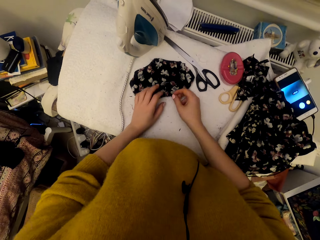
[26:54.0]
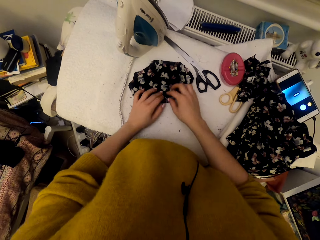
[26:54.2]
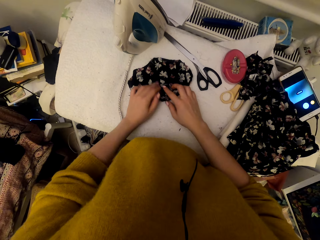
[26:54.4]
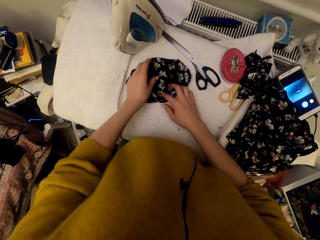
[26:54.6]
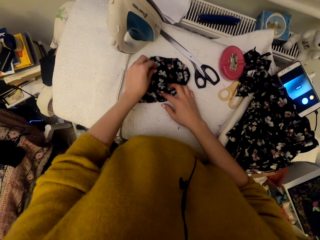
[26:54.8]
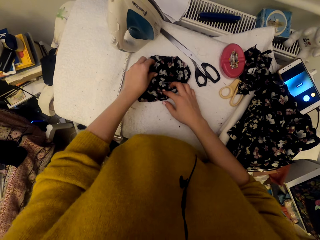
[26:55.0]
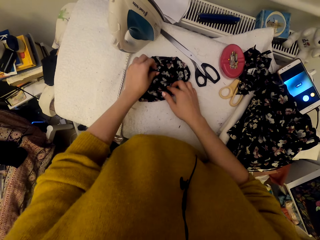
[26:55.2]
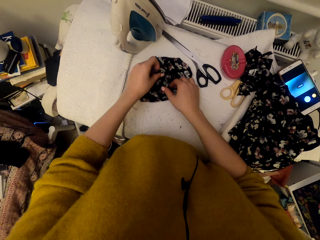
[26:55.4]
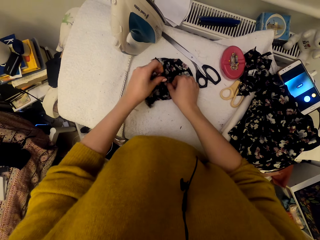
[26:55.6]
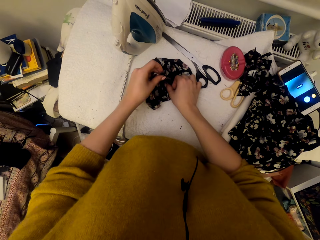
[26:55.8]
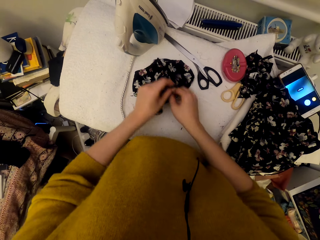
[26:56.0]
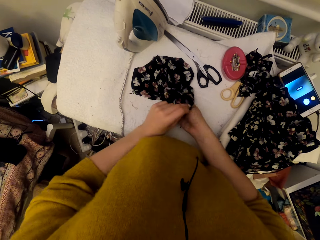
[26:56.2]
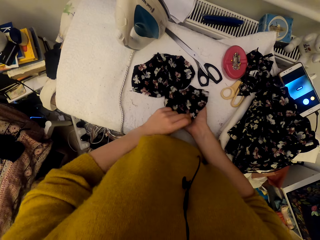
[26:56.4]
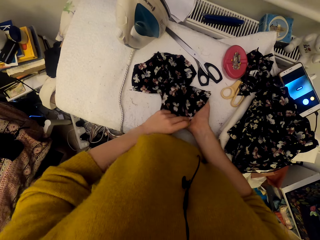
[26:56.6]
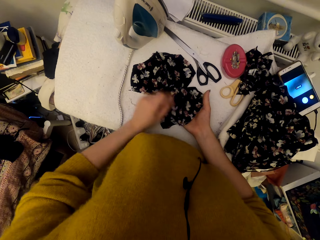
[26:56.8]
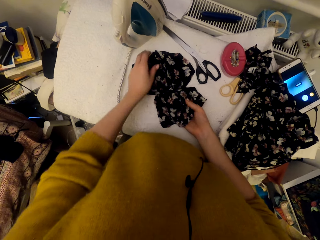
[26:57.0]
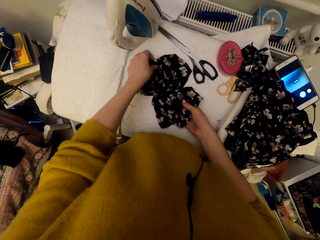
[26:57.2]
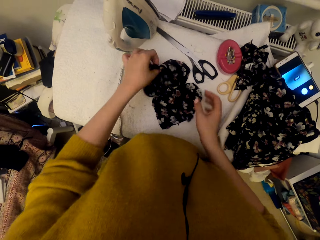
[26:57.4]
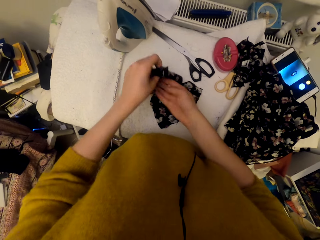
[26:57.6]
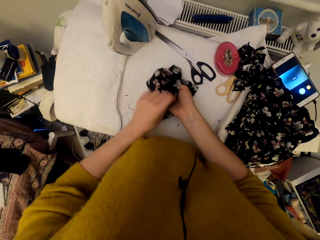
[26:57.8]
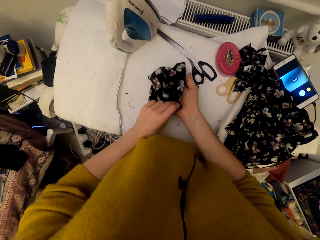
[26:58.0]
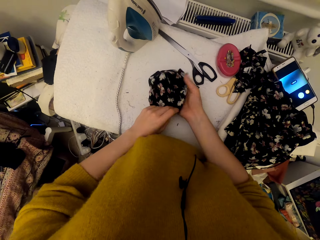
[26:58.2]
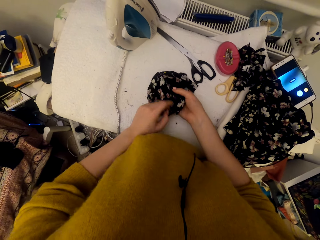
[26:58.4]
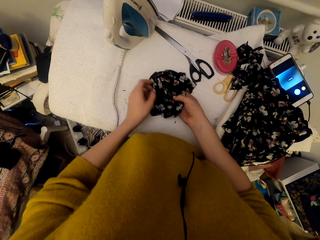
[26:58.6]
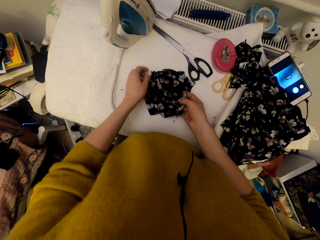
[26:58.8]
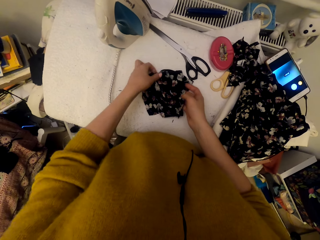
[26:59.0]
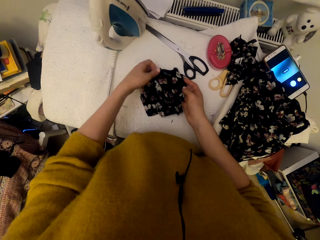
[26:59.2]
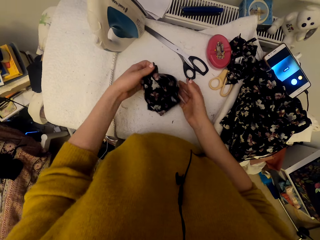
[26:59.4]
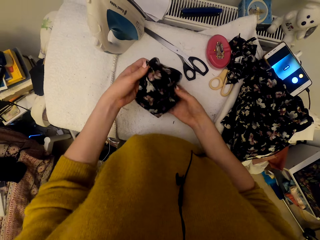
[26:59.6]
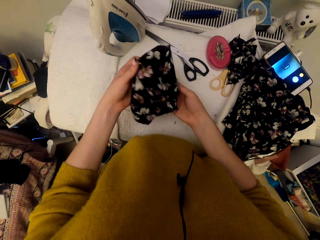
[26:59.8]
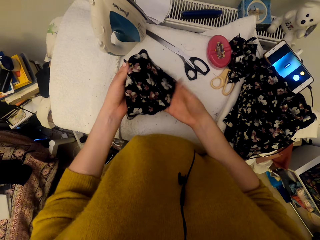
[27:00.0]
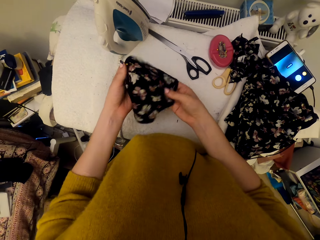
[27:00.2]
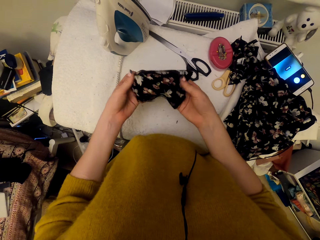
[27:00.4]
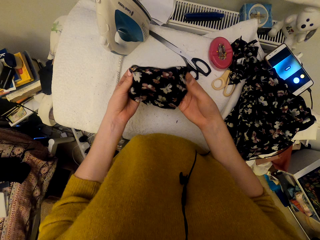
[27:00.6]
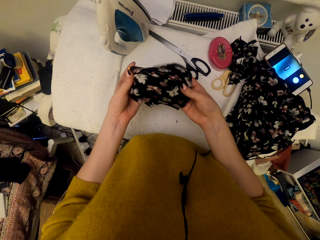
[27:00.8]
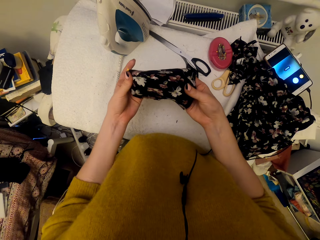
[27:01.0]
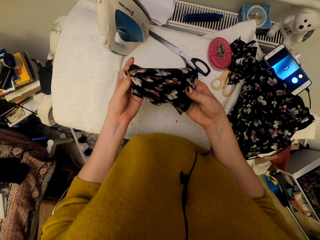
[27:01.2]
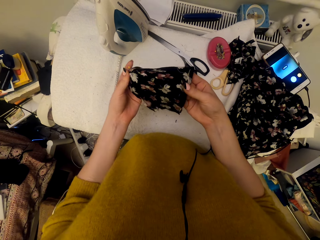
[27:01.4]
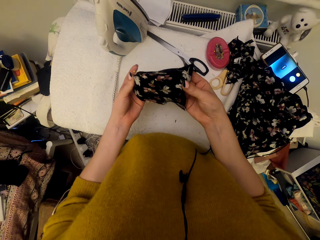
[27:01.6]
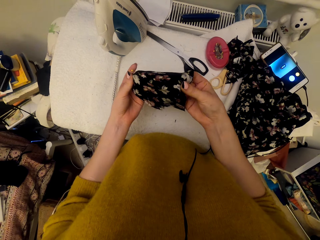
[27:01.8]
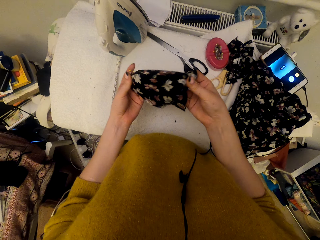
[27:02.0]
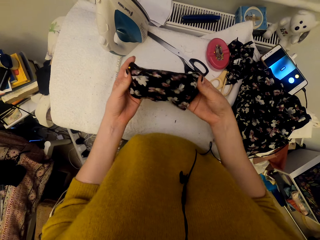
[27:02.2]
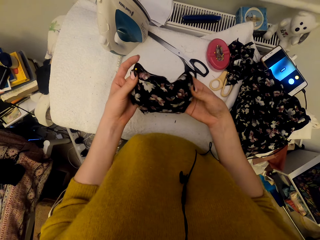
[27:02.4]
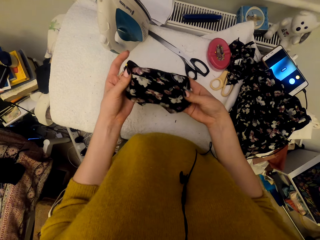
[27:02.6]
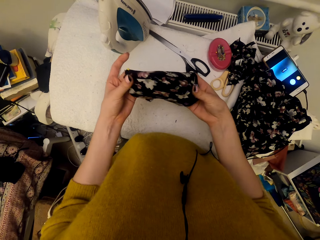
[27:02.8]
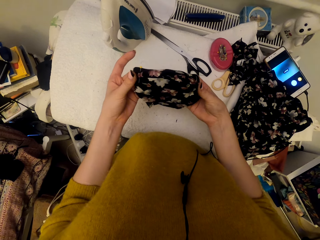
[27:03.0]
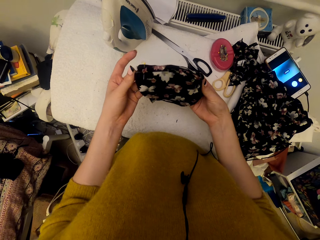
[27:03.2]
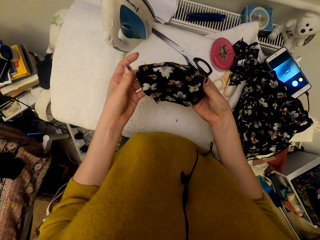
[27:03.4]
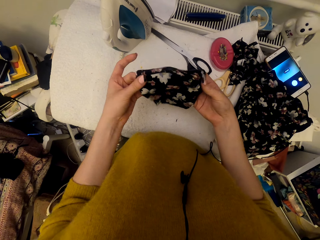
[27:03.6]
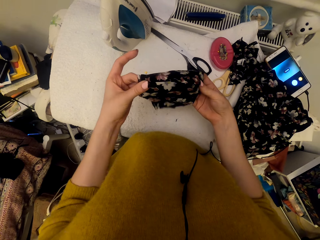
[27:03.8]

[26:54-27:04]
The camera wearer adjusts the cloth pieces. They move a material. They pick materials.

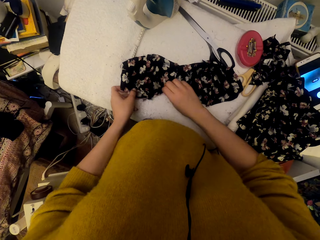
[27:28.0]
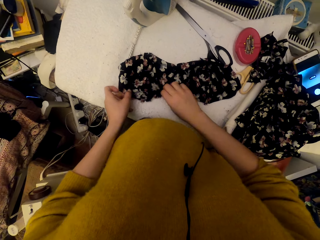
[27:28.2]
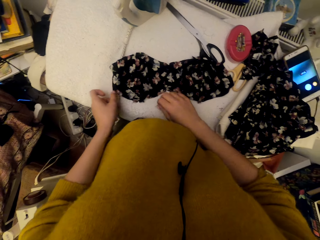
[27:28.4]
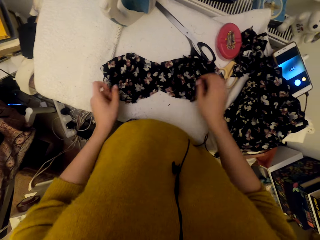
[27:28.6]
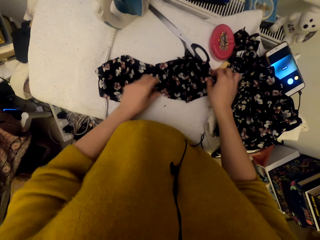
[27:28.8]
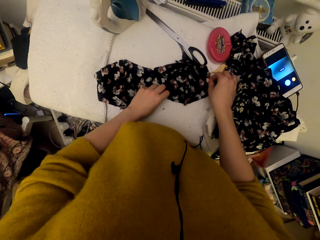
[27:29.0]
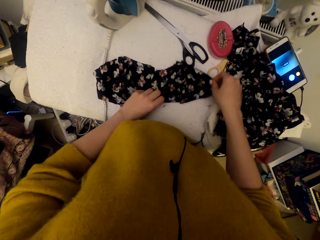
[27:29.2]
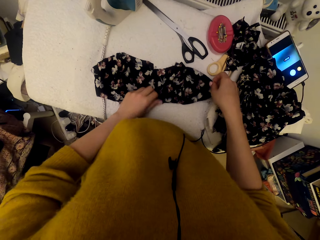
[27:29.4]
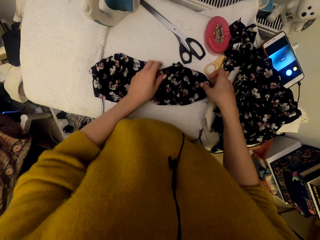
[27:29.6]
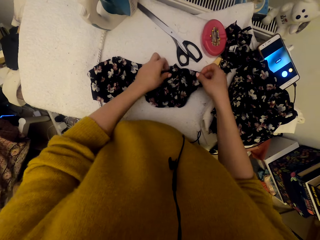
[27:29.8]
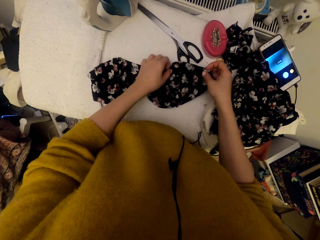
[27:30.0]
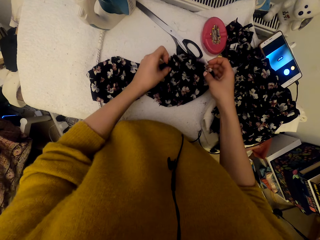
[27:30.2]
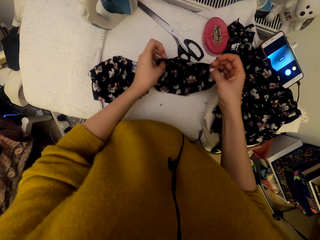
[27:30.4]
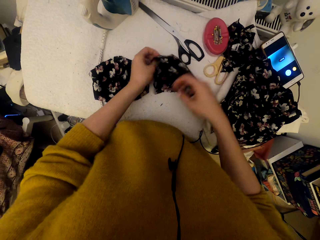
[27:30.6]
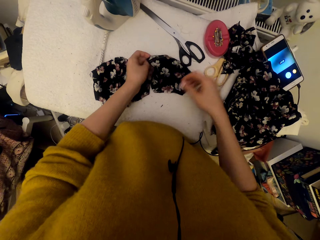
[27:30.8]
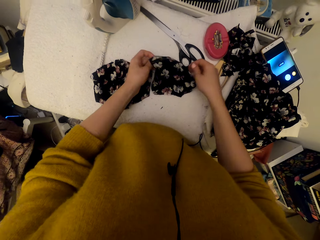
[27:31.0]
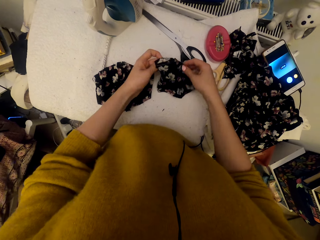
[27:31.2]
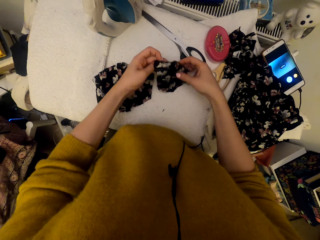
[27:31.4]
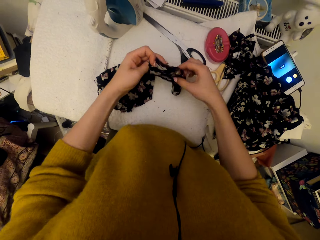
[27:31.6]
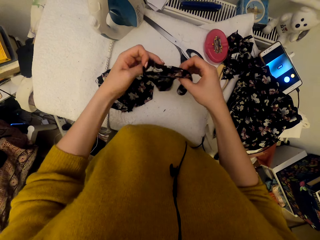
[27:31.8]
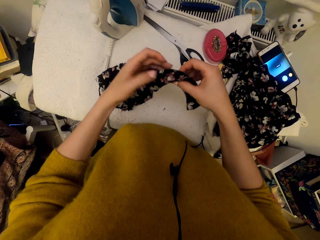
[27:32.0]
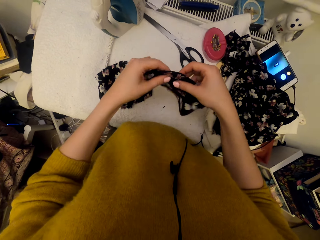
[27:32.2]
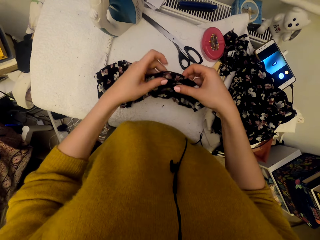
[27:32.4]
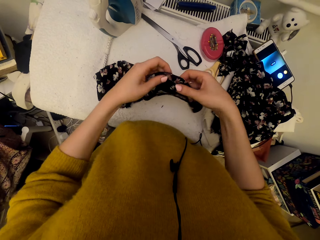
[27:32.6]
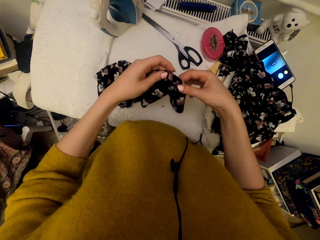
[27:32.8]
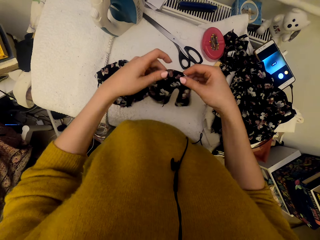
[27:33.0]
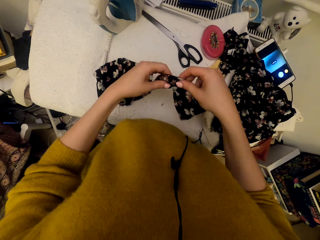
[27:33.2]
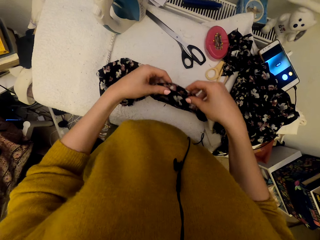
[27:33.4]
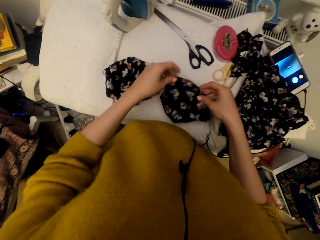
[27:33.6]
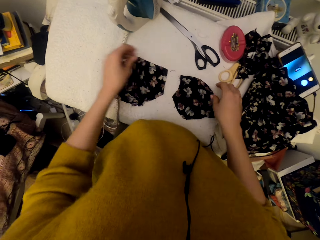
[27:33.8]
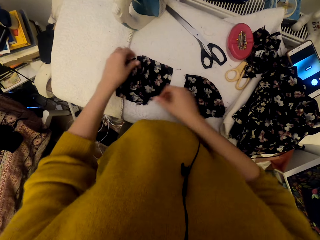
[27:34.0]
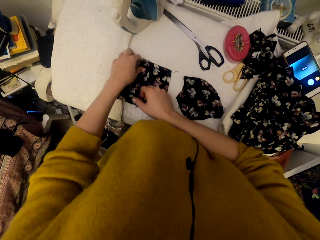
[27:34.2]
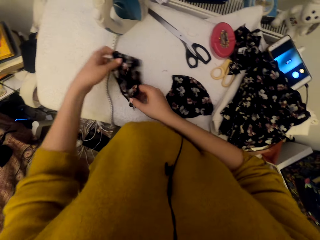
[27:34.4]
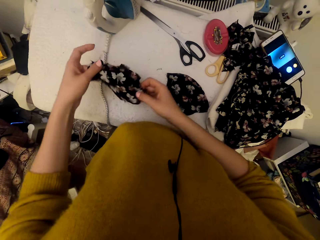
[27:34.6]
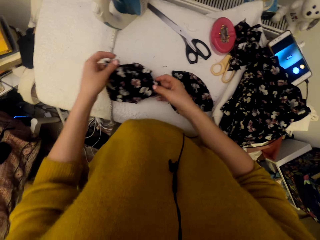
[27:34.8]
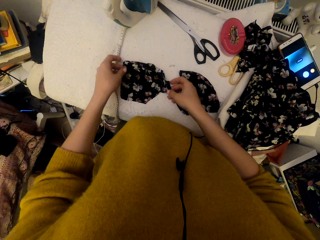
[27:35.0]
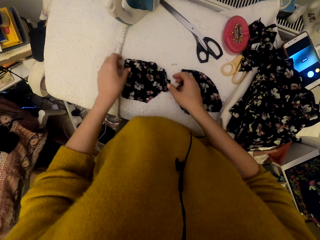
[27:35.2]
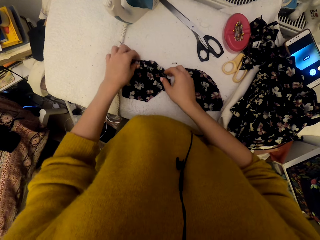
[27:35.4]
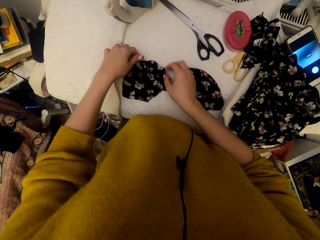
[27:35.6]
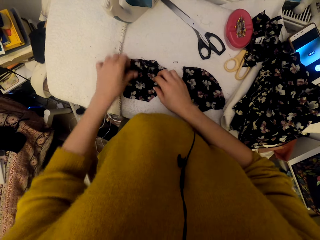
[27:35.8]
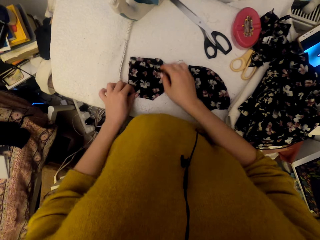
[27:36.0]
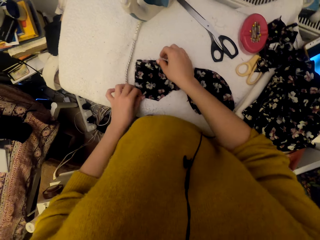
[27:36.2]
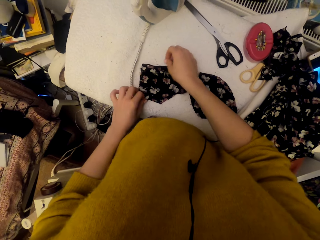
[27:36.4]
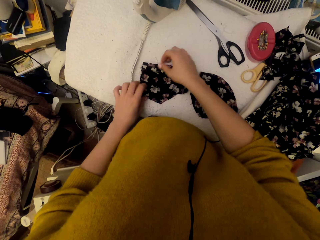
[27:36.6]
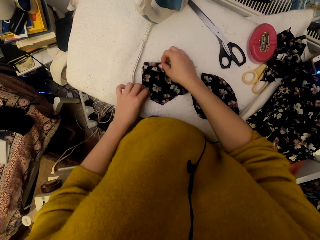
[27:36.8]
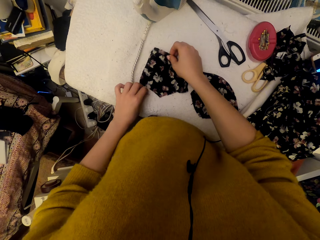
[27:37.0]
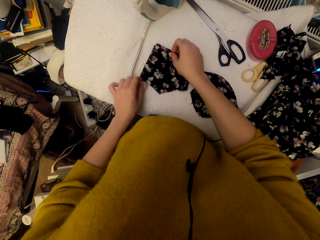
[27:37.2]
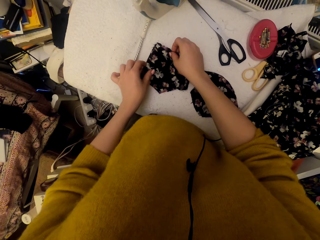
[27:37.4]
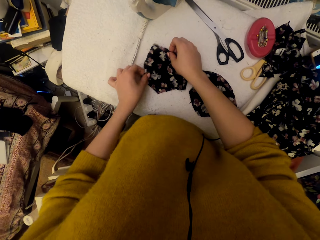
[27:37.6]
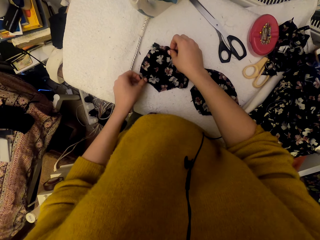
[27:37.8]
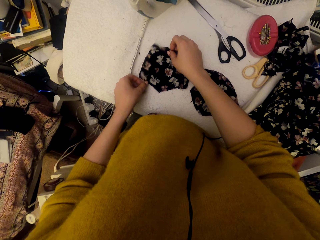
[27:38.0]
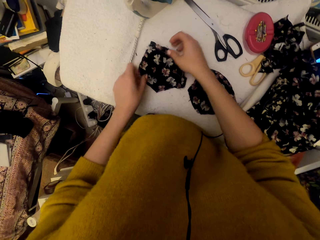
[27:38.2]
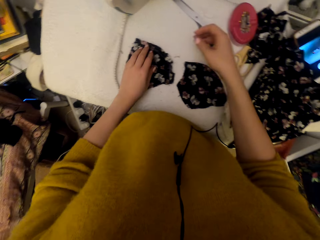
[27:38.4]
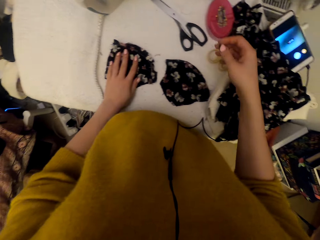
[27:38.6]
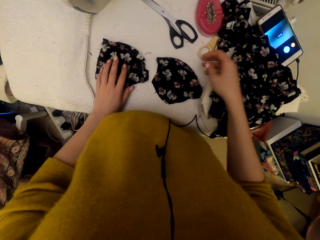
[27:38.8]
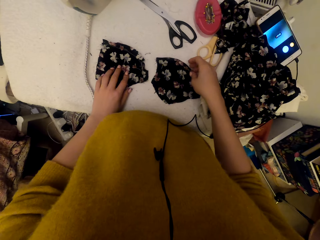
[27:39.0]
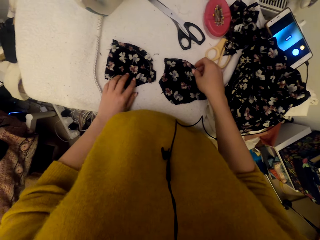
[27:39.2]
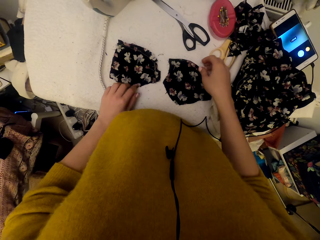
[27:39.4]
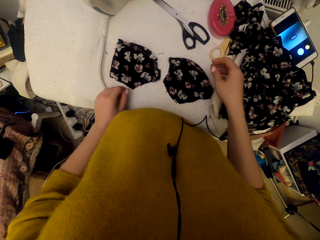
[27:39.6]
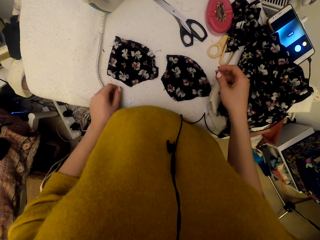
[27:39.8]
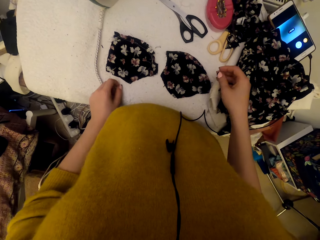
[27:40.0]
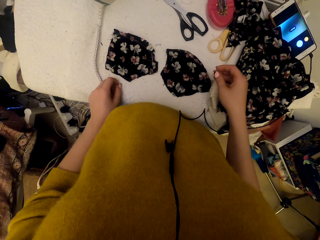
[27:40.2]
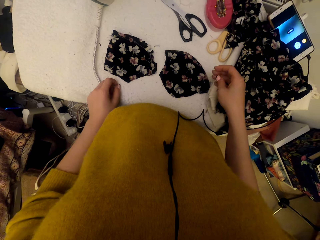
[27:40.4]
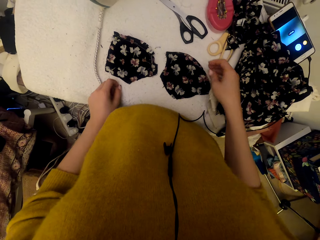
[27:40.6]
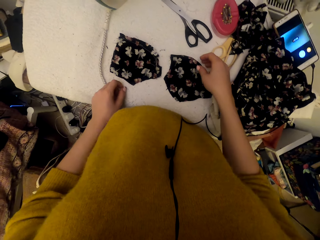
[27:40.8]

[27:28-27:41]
The camera wearer adjusts a cloth material piece on the right side on a table. They turn the material. They lift the cloth material piece and drop the cloth material piece. They adjust a cloth material piece on the left side. They pick a material, put down the material and move the material on the table.
